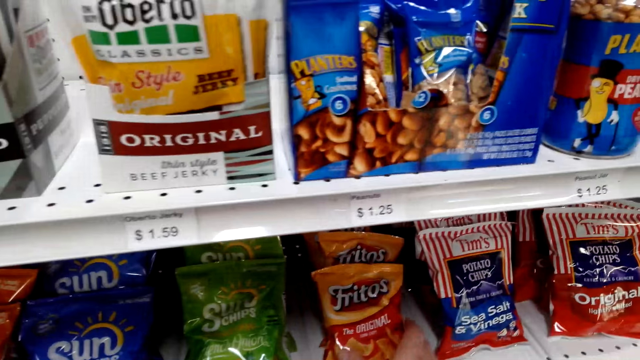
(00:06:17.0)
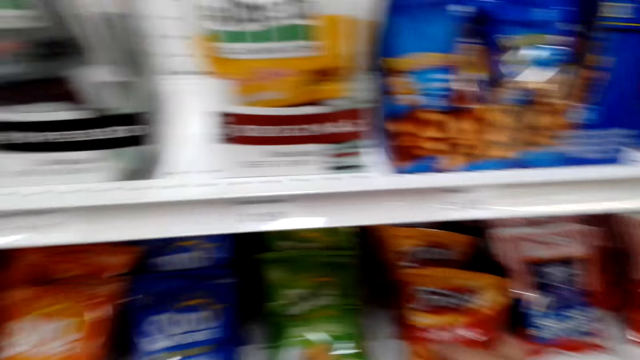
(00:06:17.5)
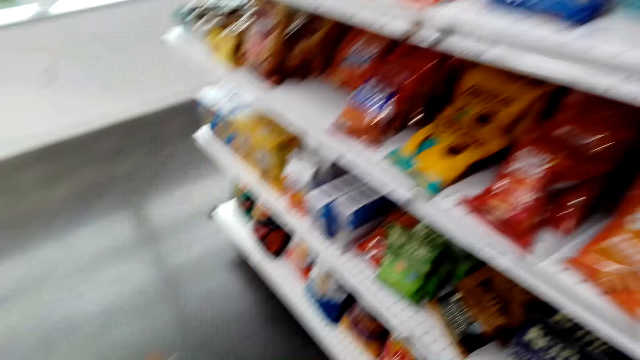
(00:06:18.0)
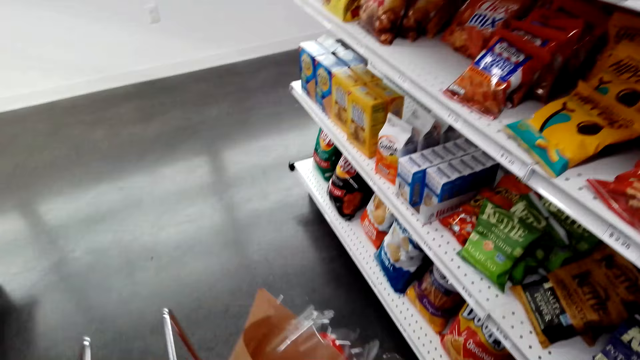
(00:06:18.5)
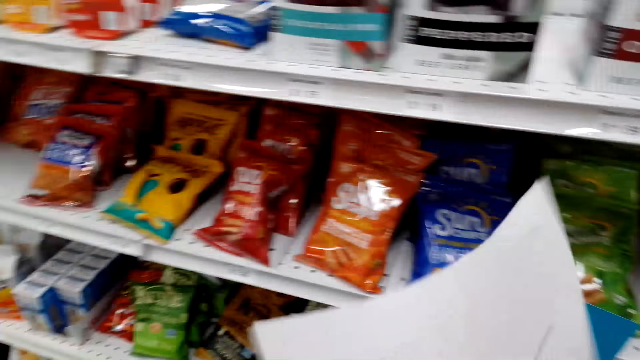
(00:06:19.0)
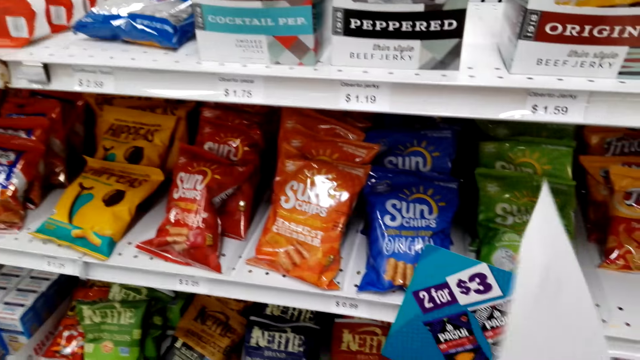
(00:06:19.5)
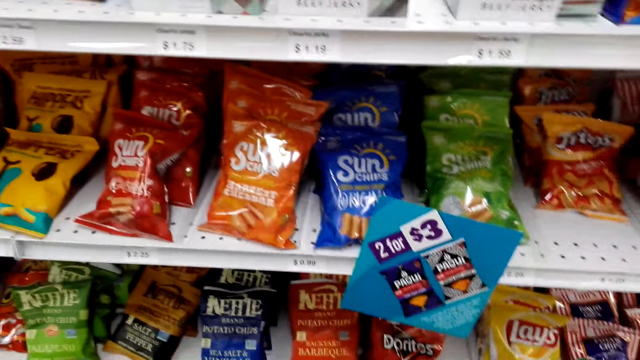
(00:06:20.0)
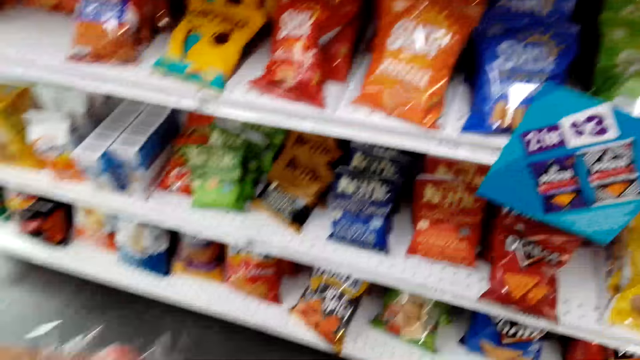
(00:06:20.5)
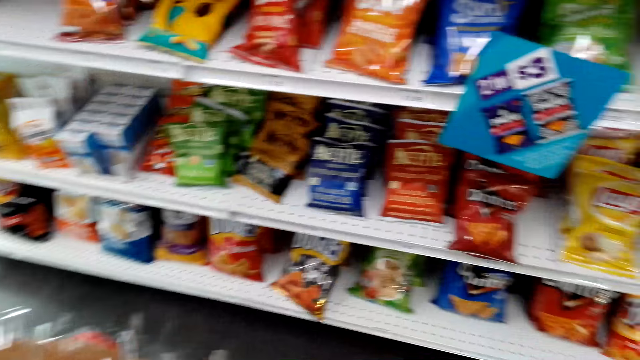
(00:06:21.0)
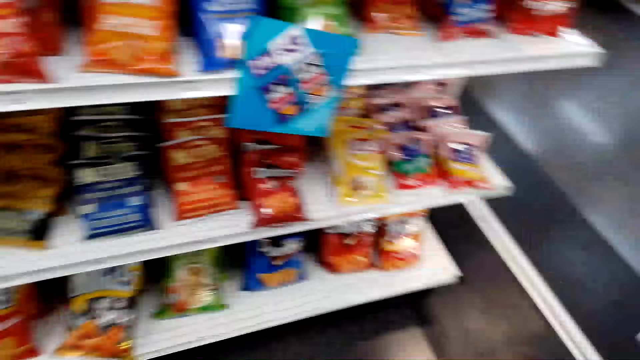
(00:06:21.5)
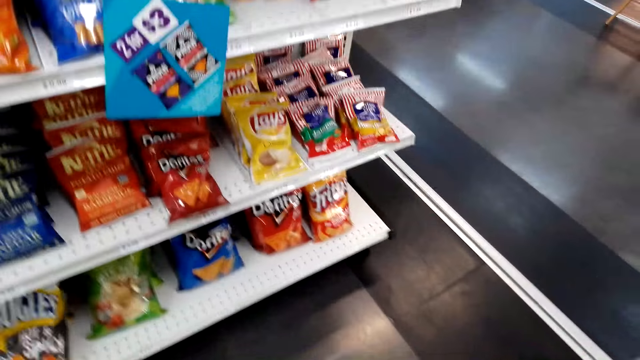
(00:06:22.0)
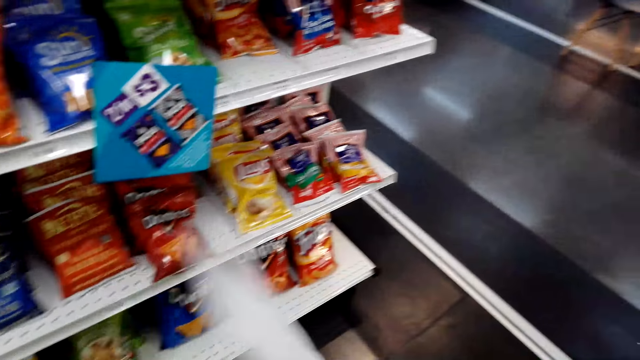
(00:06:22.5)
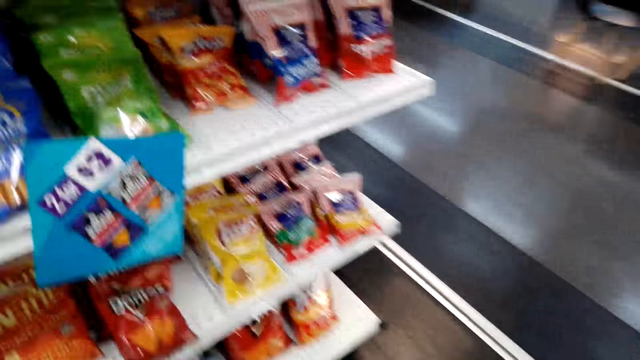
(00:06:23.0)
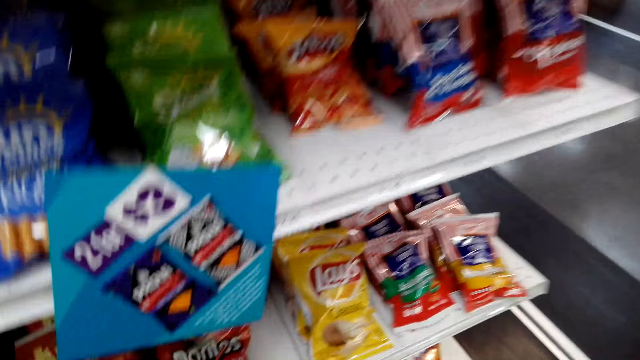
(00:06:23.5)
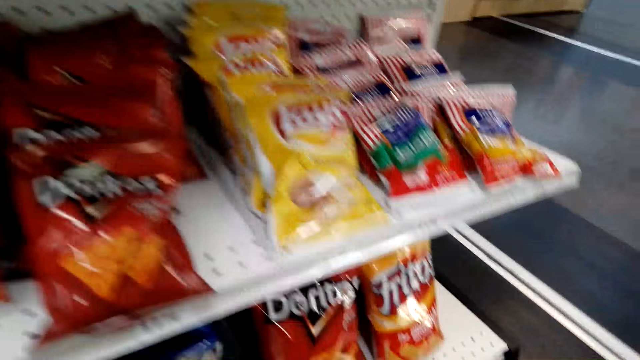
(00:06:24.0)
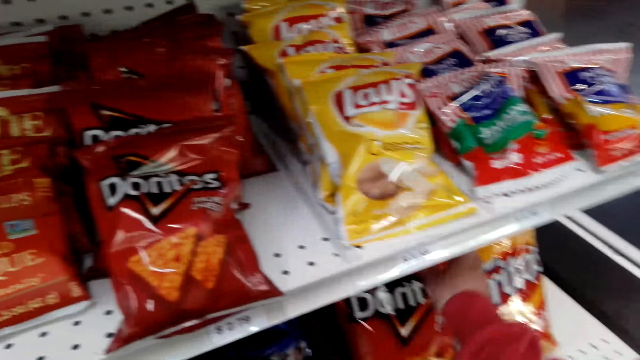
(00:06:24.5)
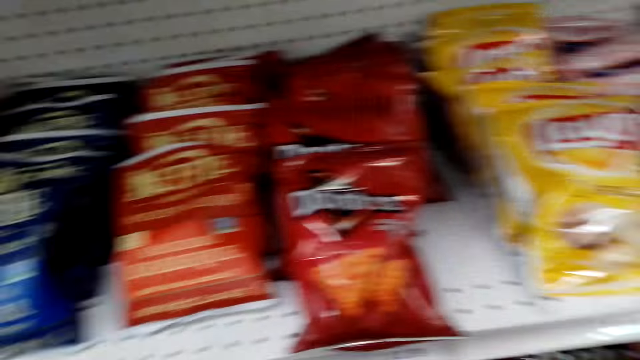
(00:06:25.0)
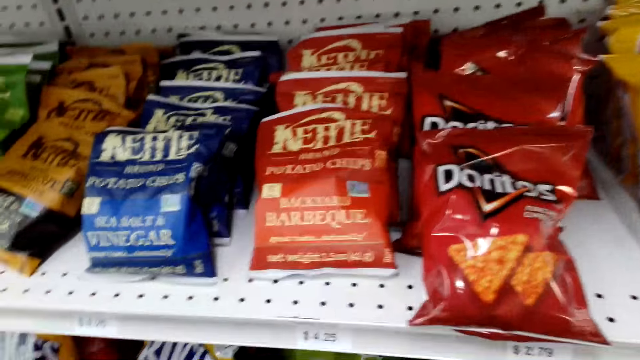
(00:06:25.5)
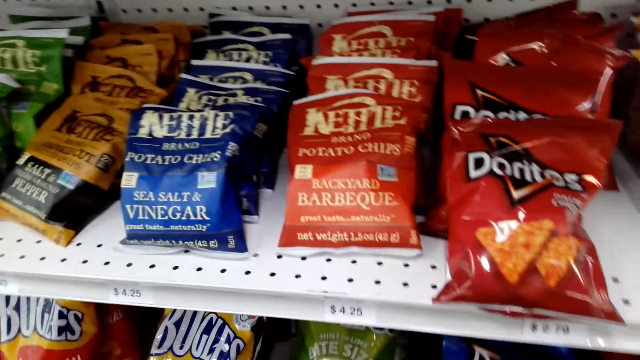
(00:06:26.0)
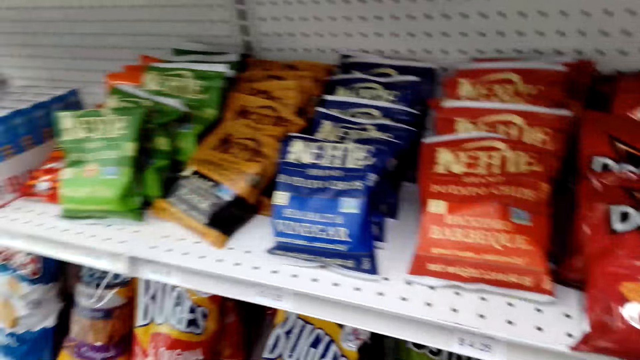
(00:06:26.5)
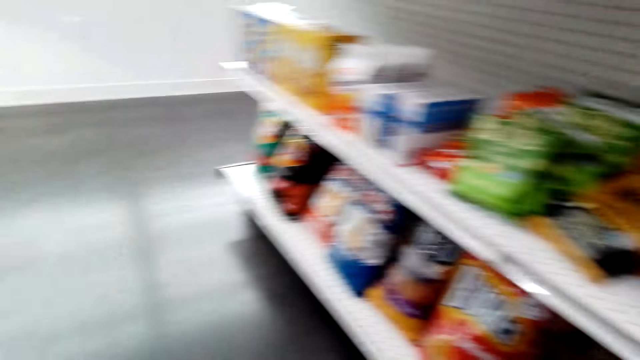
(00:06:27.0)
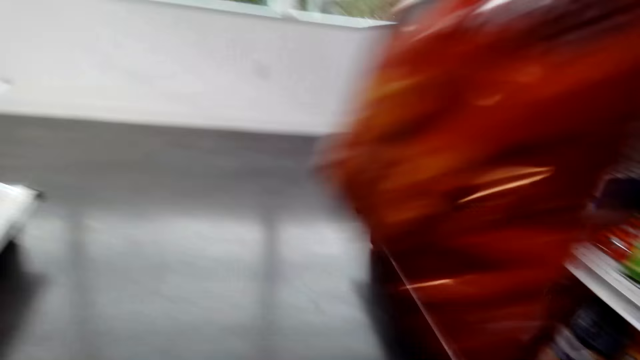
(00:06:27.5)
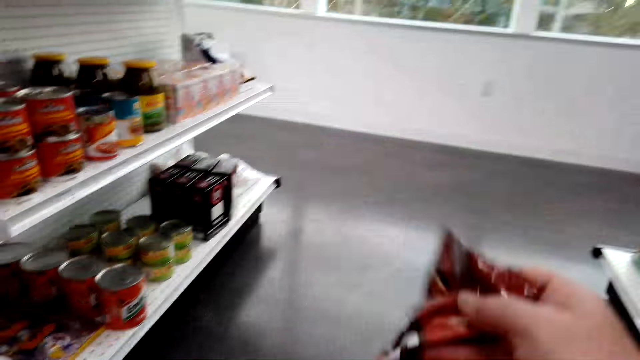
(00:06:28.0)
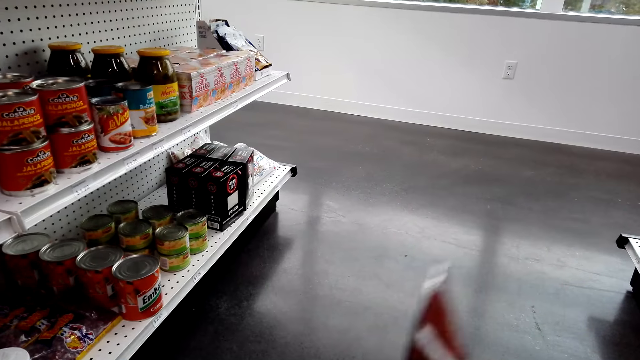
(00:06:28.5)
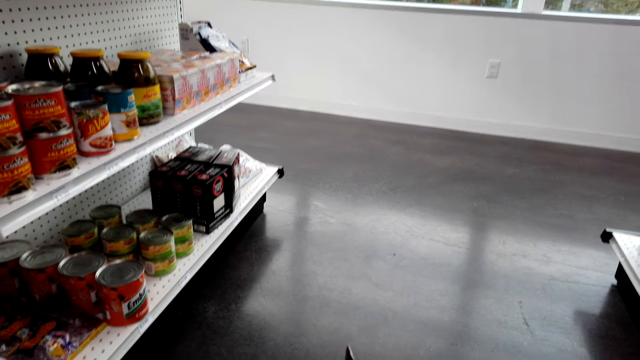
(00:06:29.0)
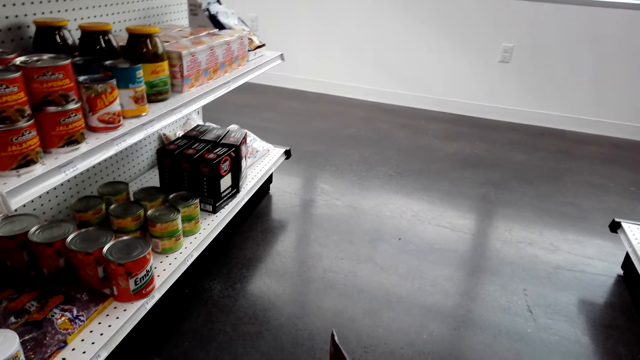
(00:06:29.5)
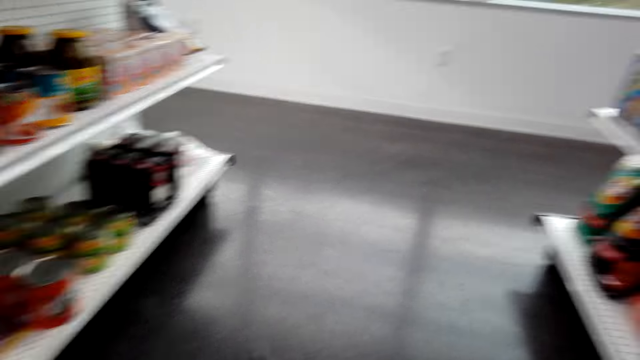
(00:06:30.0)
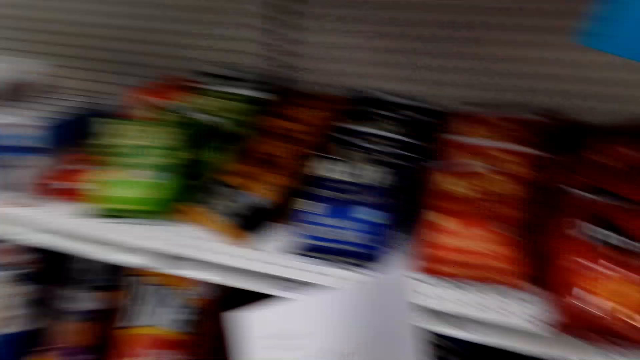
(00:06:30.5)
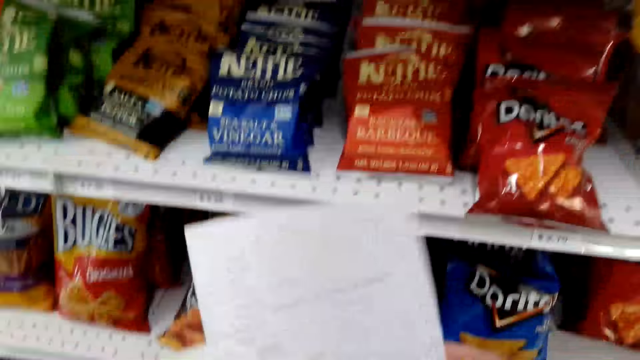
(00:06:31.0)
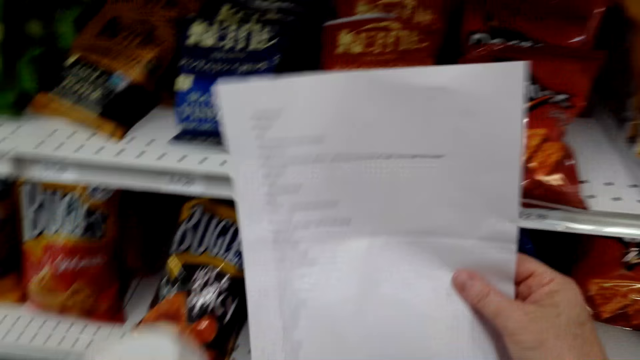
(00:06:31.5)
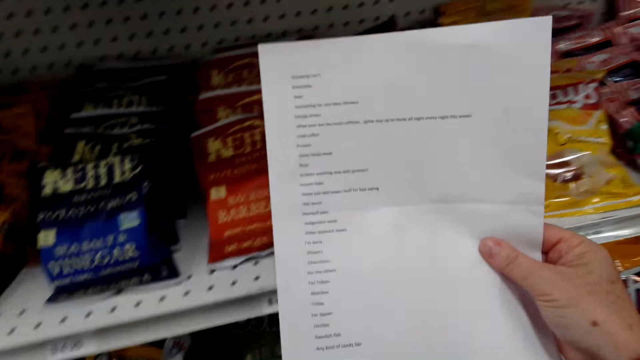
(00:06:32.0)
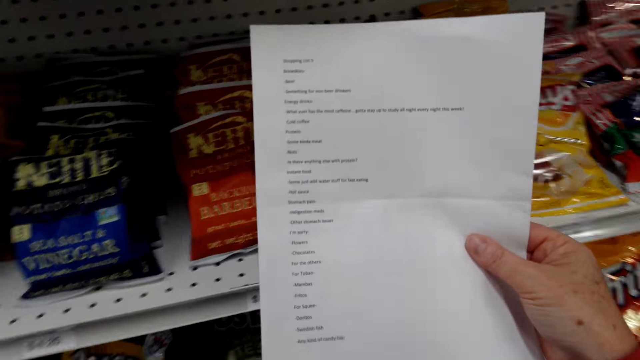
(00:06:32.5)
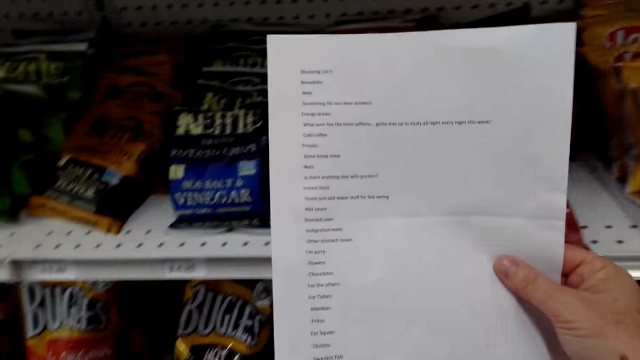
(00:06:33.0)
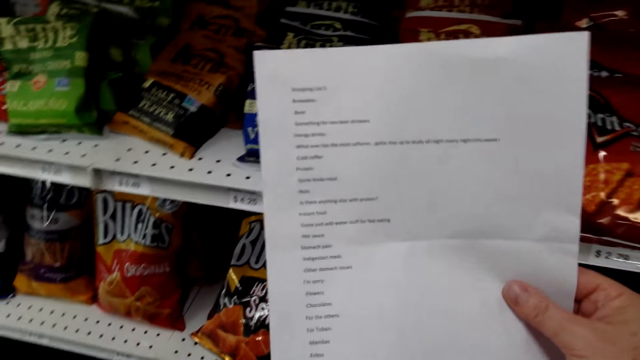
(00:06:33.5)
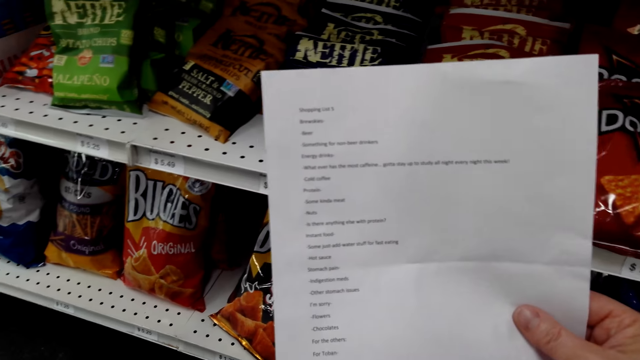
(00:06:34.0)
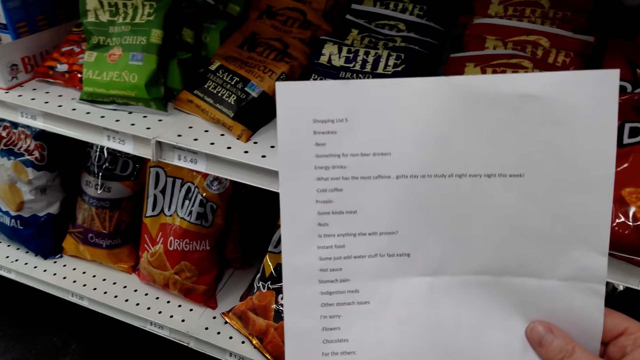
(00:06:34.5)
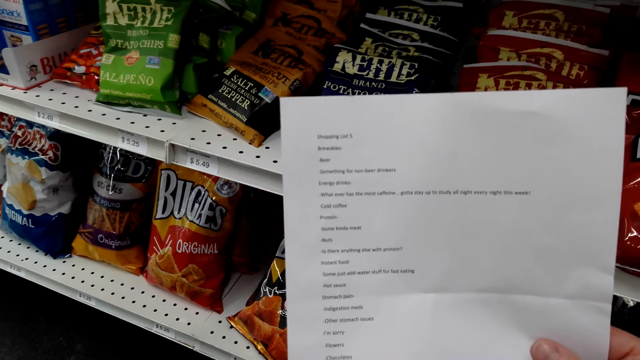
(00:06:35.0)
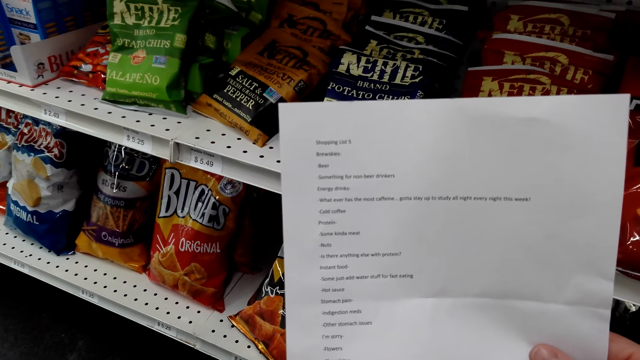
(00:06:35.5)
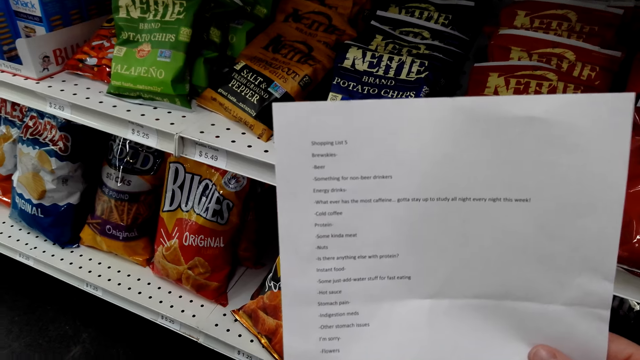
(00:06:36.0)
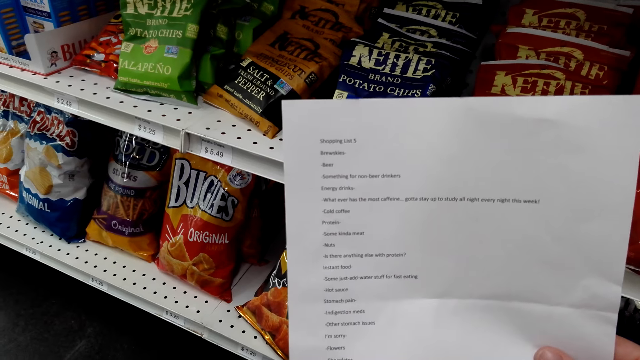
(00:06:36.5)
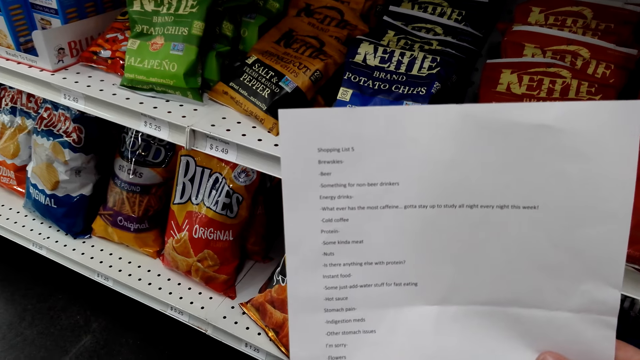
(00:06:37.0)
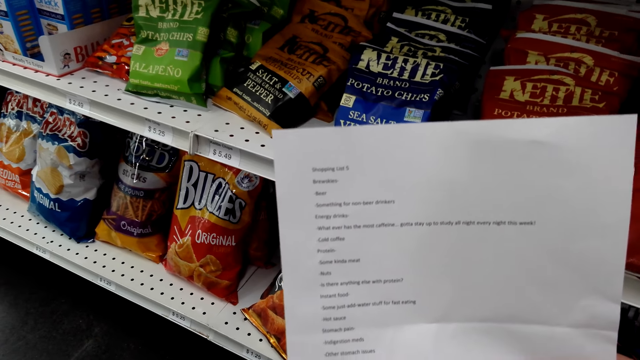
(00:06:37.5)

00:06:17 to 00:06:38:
The camera wearer picks up Fritos from the shelf. They put the Fritos in the shopping basket. They stare at the items on the shelves. They pick up Doritos. They look at the shelf. They put the Doritos in the shopping basket. They turn around. They pass the paper to the right hand. They read the paper.
